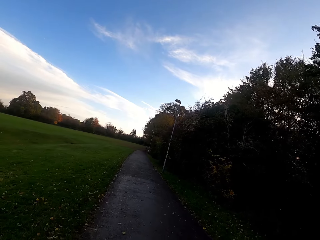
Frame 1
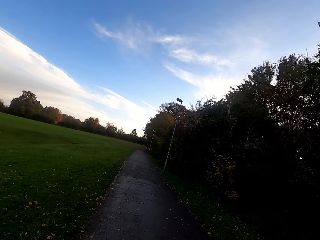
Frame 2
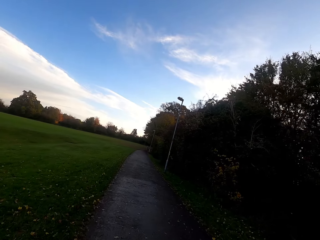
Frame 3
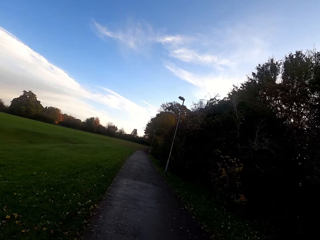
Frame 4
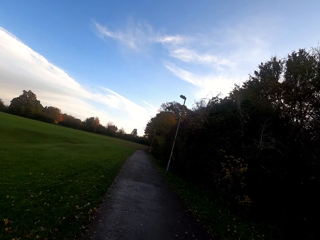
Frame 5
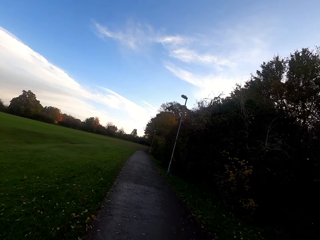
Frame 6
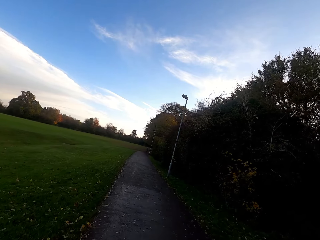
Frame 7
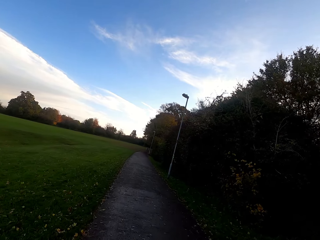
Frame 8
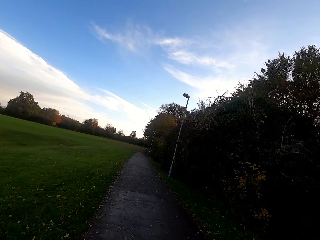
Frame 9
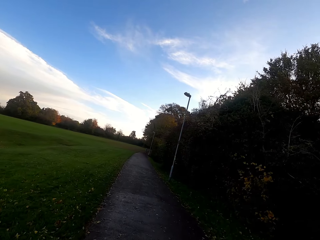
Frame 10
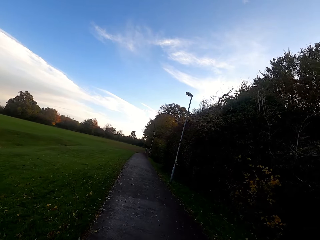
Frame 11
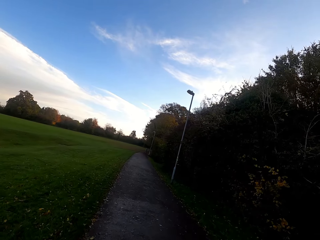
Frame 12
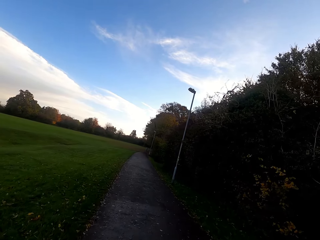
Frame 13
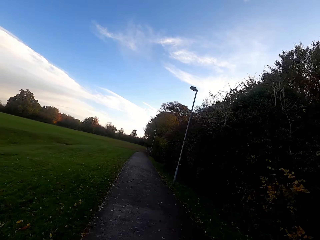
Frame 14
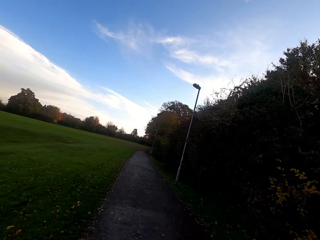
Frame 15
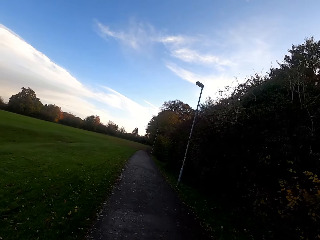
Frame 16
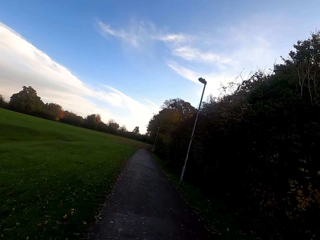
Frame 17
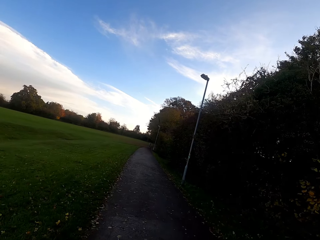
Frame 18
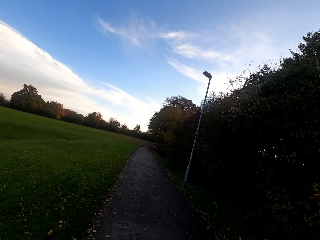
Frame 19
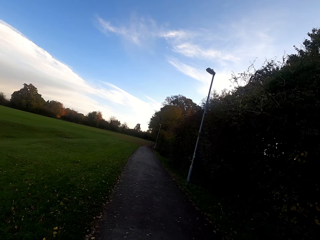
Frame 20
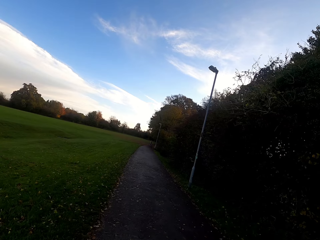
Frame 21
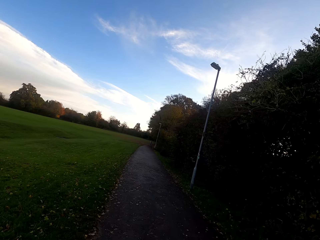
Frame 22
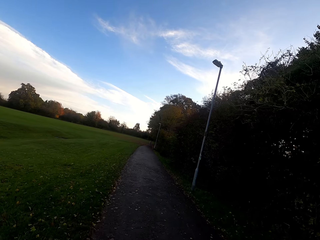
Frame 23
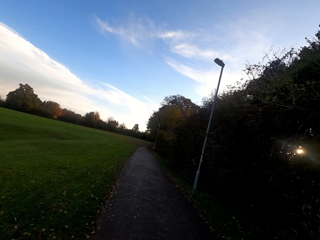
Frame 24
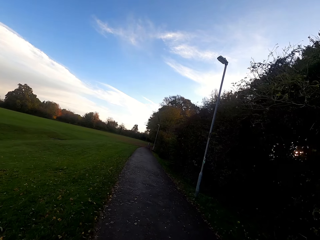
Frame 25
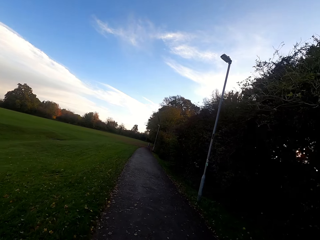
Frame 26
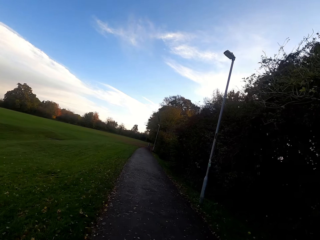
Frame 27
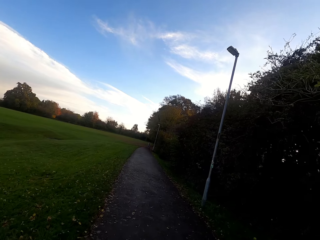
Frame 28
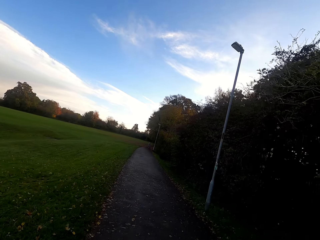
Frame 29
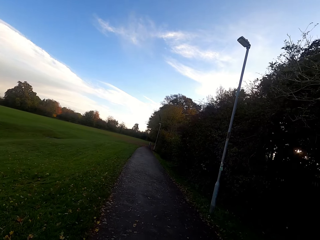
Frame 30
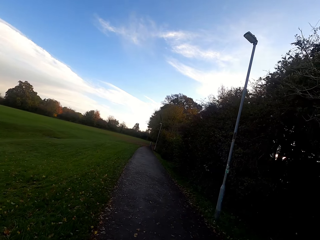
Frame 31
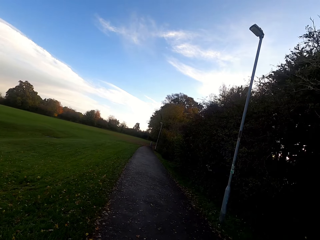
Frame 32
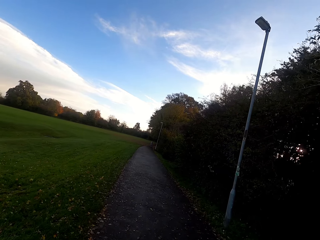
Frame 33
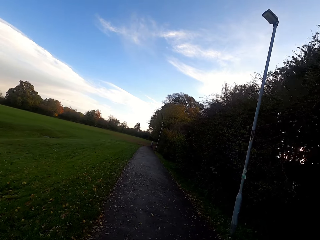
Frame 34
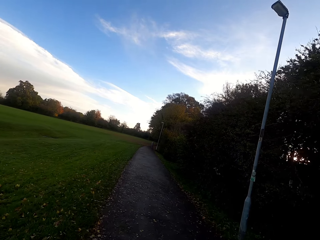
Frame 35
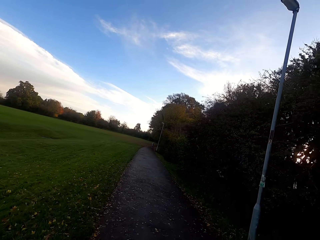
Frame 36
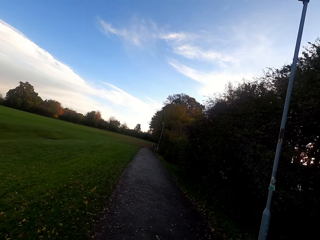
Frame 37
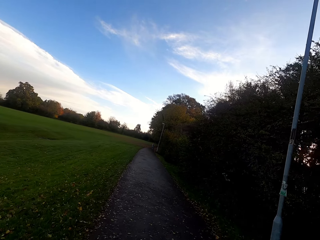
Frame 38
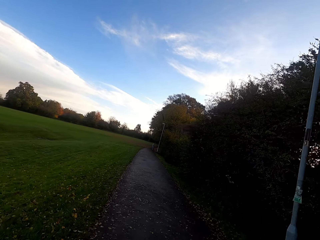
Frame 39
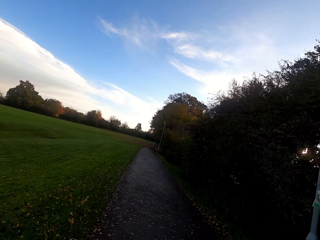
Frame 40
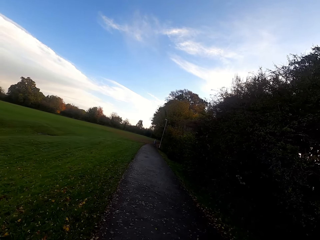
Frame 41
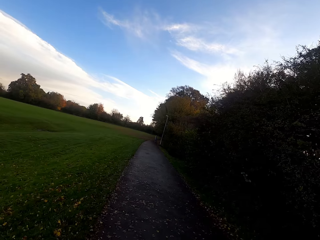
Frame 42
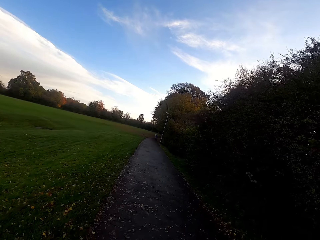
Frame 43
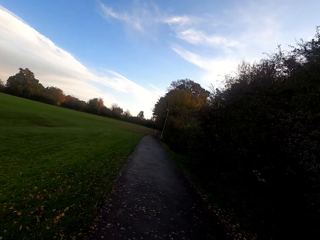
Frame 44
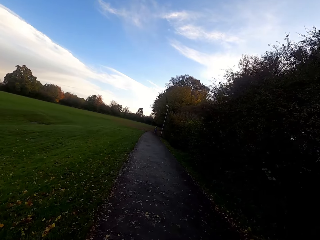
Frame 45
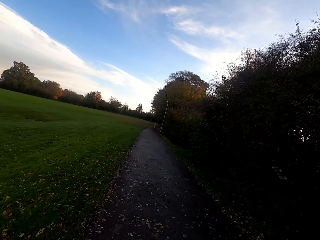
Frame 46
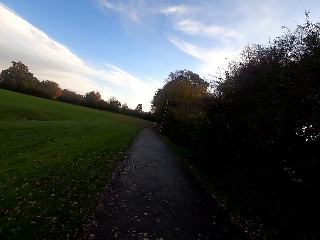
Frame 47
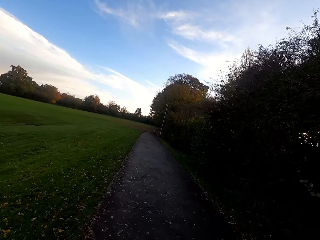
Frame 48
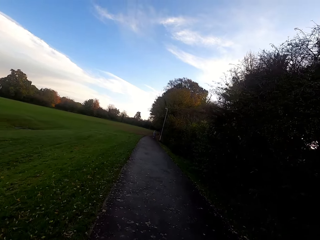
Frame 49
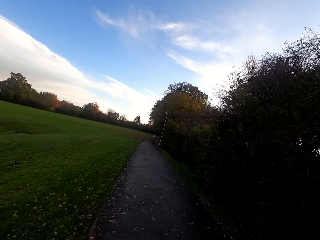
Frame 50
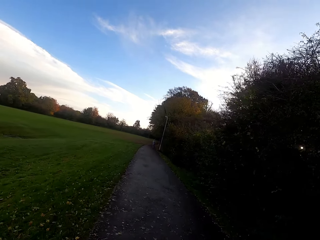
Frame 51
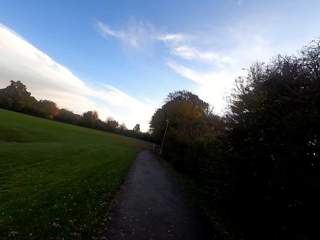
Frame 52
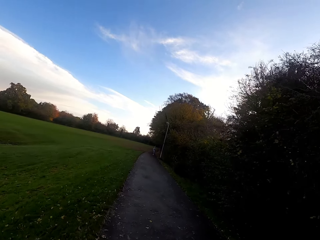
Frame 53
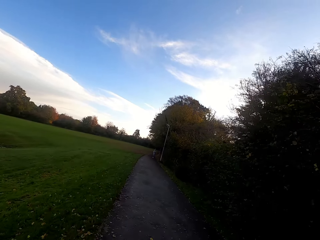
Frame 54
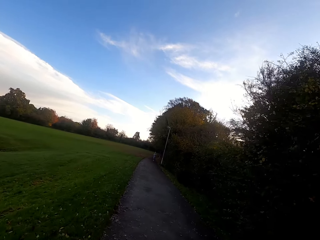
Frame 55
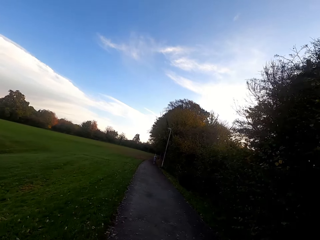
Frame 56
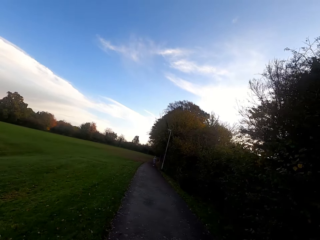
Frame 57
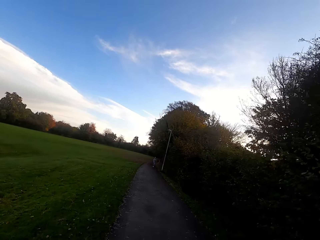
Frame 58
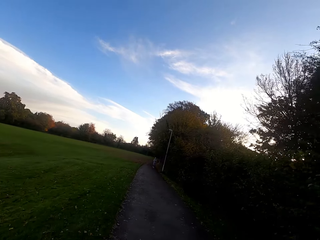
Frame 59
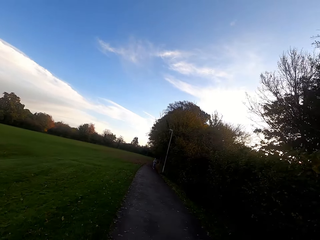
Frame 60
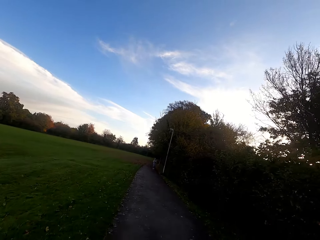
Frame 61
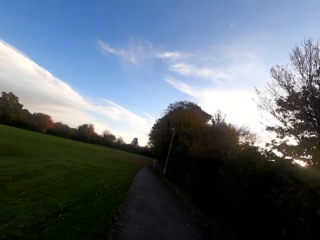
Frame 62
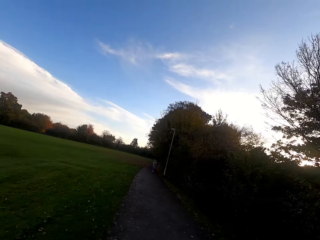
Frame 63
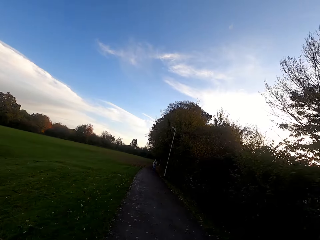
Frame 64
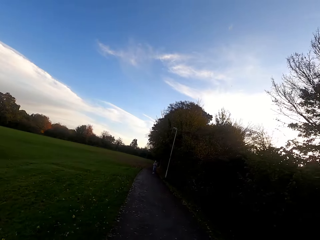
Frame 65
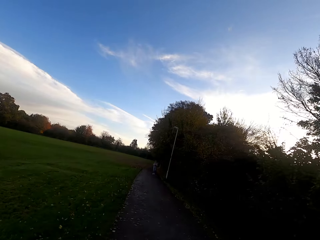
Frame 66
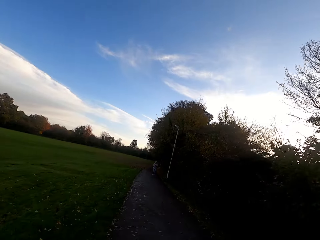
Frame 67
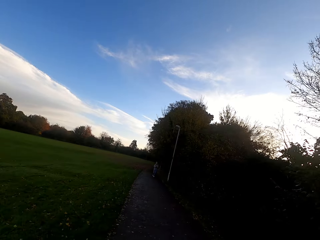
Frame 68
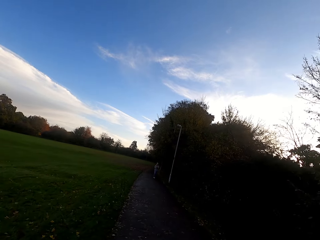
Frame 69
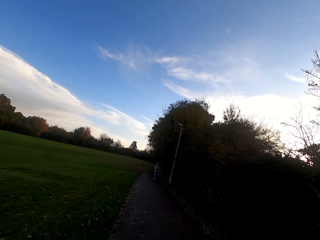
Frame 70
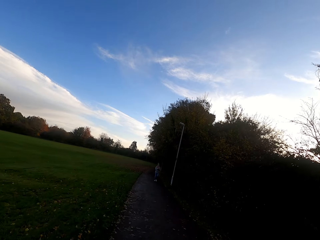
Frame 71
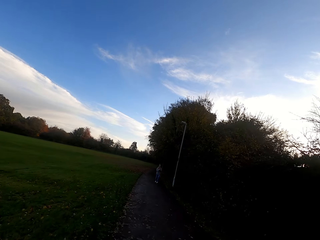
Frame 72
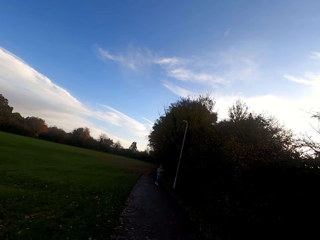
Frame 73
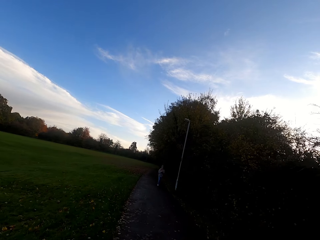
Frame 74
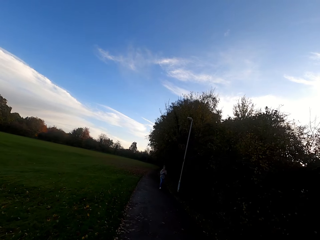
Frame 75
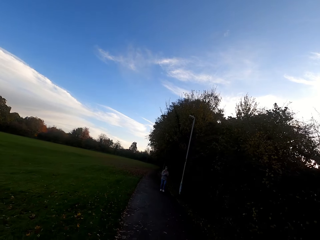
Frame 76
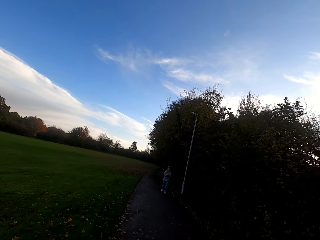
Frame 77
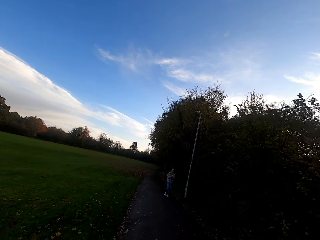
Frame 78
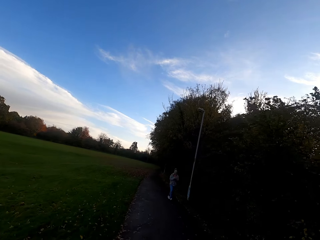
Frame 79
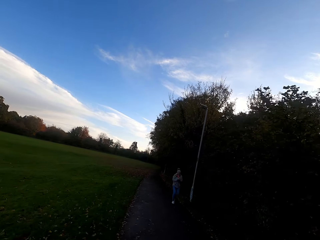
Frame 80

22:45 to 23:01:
The camera wearer runs on the sidewalk.

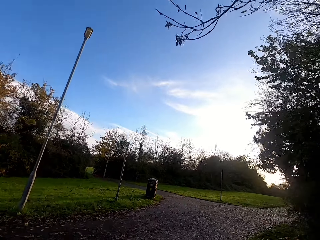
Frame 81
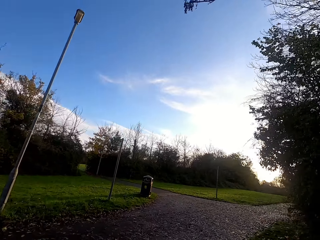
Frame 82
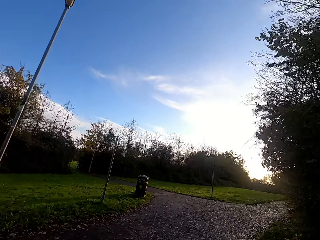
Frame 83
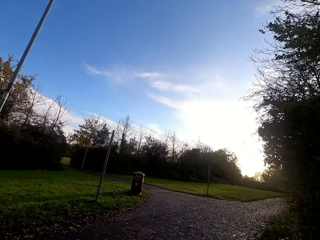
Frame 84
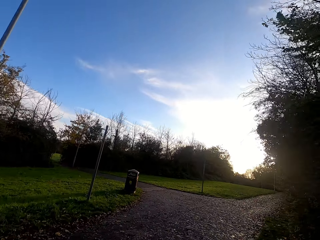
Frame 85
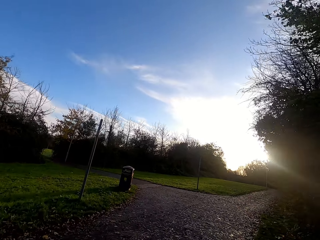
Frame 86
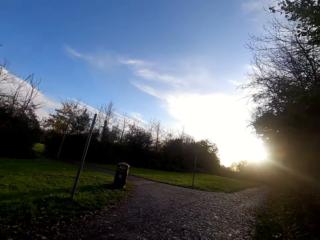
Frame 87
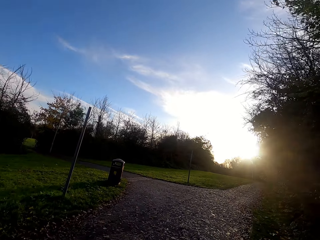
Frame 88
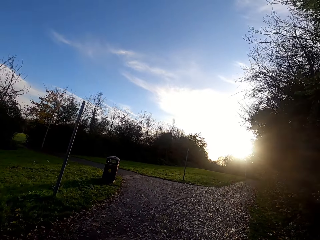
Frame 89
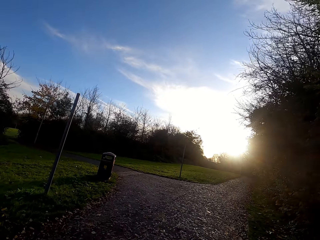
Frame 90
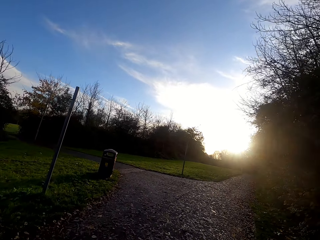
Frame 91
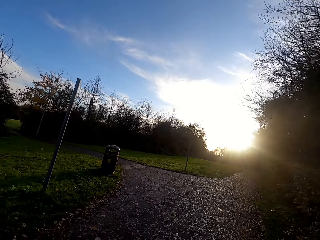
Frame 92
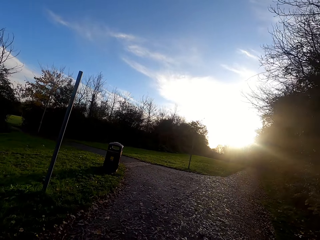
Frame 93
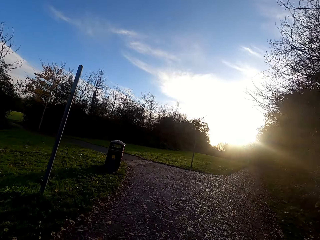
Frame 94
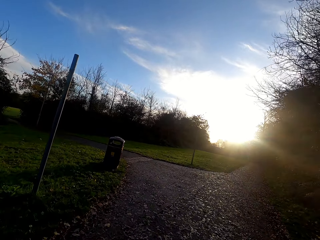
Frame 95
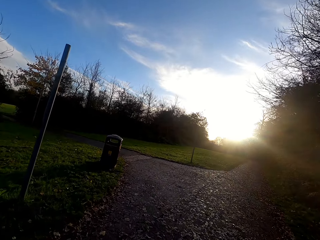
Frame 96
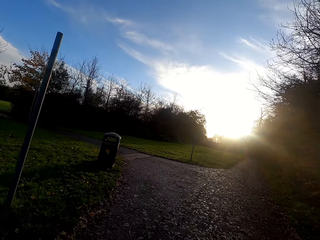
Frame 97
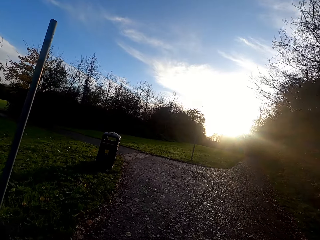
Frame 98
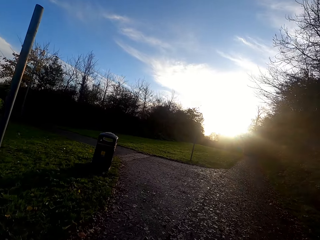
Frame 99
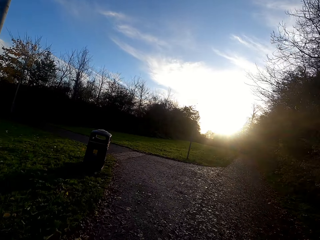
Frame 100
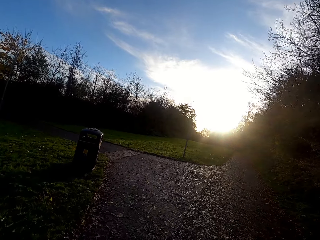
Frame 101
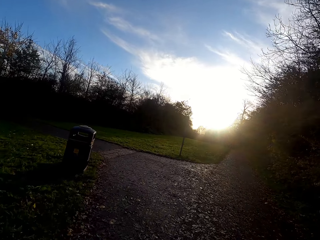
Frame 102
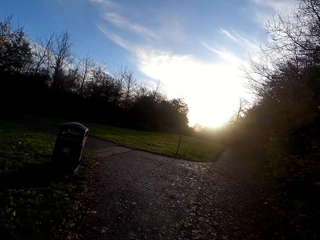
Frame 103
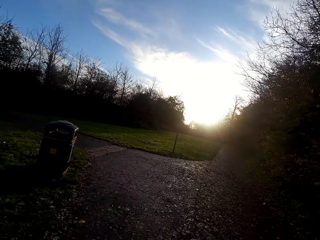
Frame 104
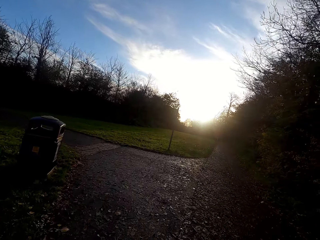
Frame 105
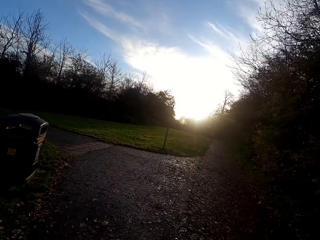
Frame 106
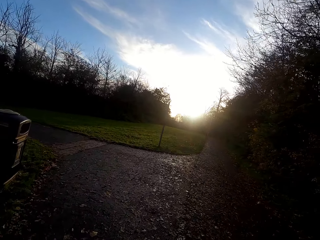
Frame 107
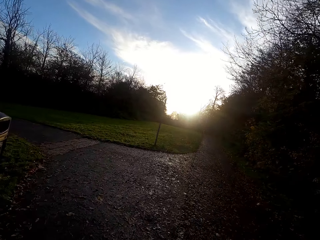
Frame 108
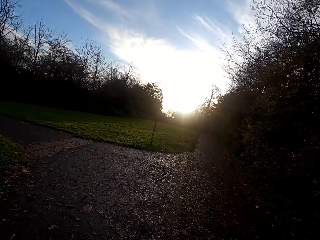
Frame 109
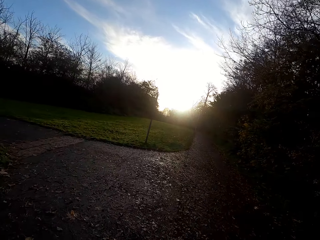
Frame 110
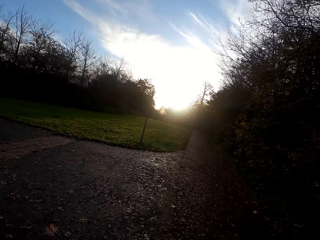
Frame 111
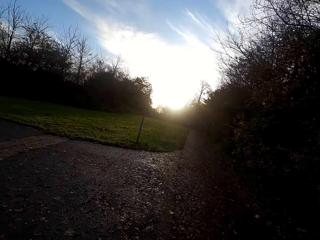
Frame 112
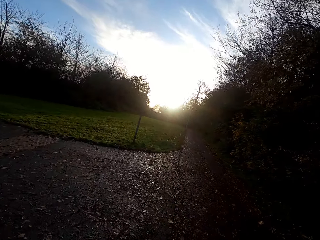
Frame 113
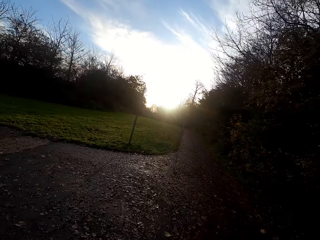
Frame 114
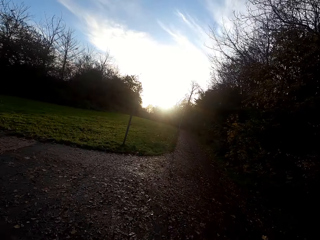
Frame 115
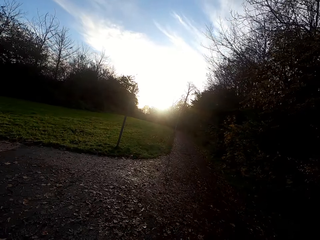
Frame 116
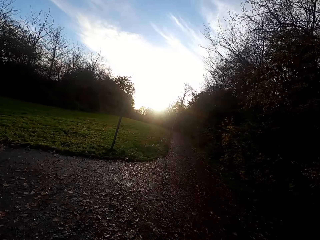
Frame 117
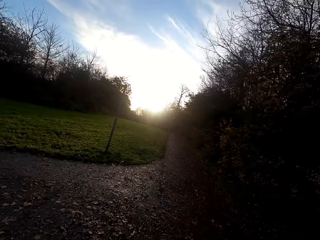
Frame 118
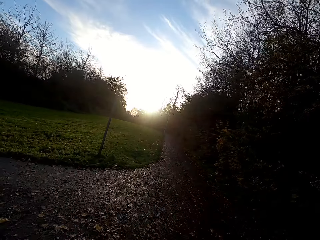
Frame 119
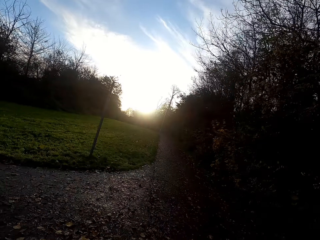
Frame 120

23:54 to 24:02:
The camera wearer walks on the sidewalk or road.
